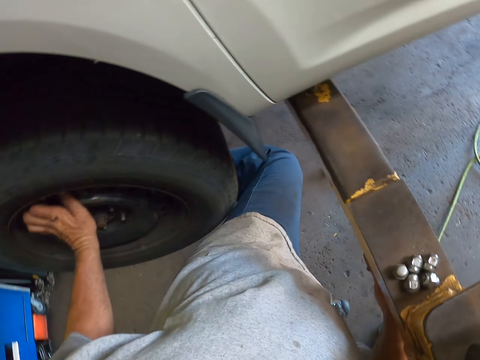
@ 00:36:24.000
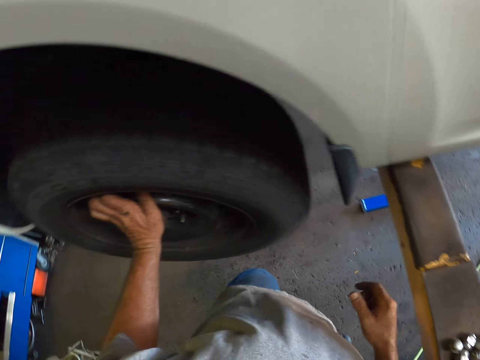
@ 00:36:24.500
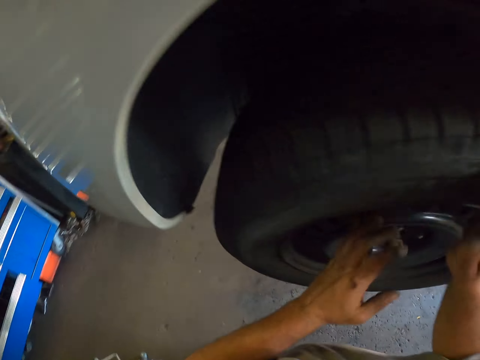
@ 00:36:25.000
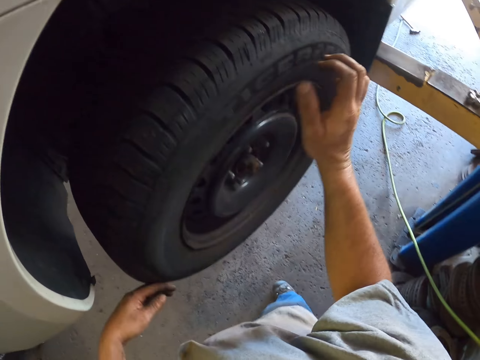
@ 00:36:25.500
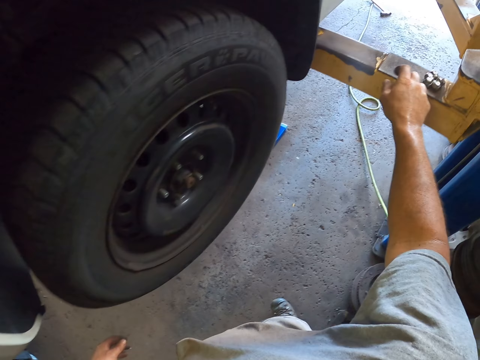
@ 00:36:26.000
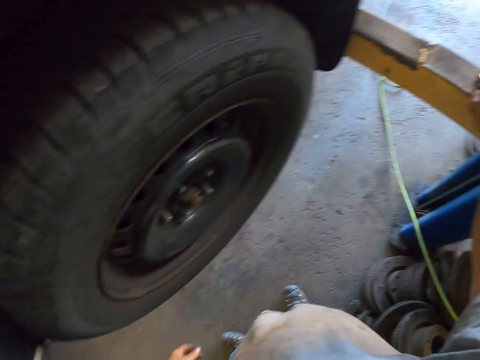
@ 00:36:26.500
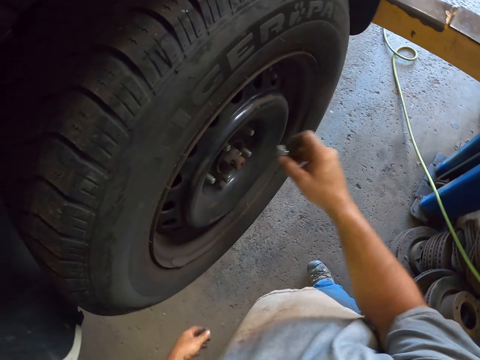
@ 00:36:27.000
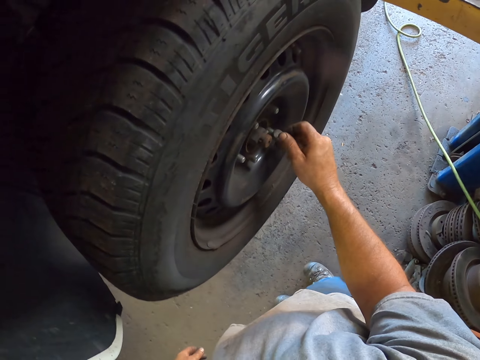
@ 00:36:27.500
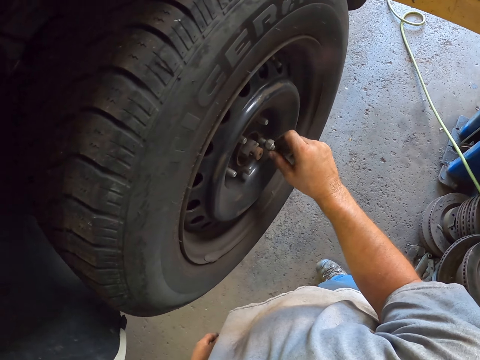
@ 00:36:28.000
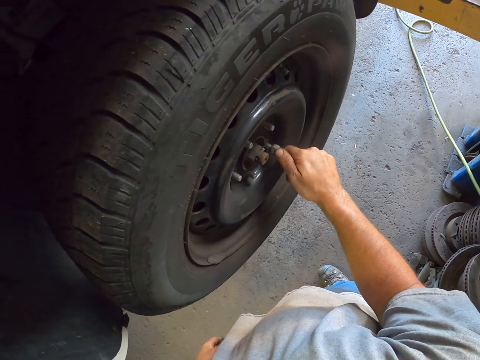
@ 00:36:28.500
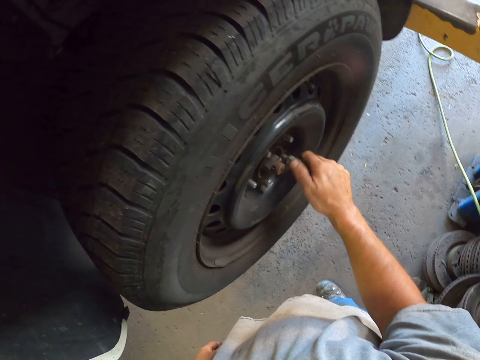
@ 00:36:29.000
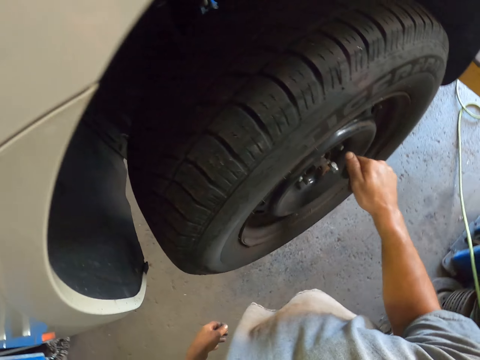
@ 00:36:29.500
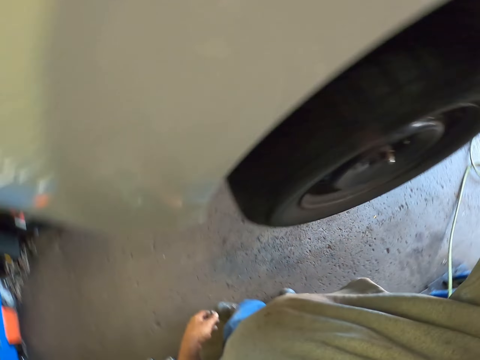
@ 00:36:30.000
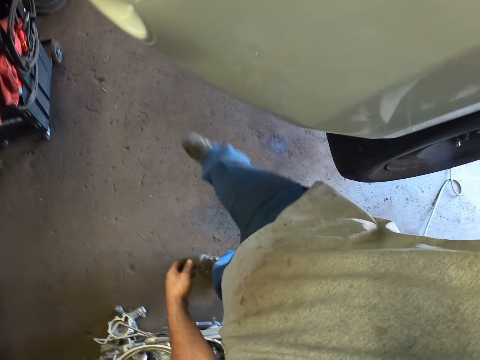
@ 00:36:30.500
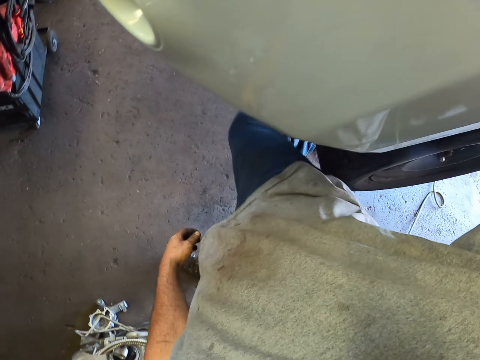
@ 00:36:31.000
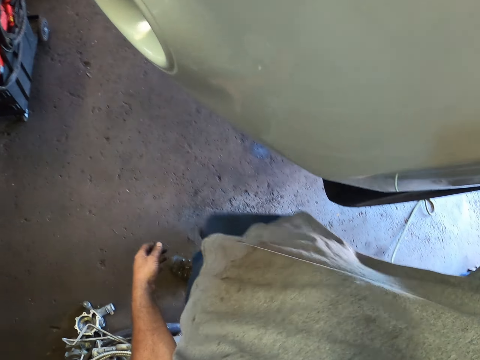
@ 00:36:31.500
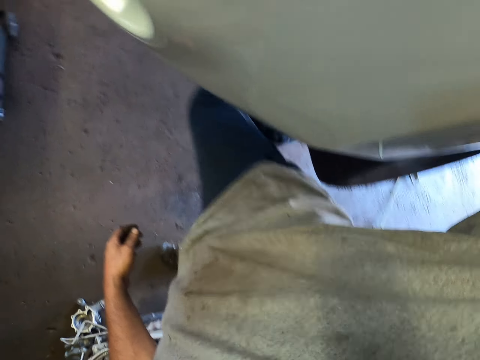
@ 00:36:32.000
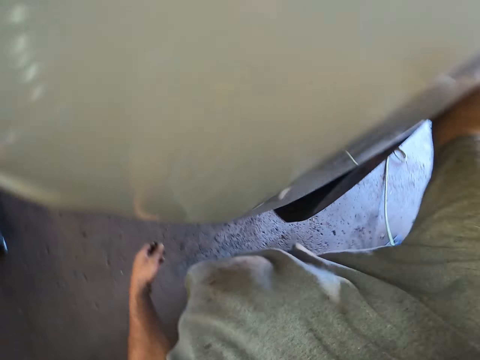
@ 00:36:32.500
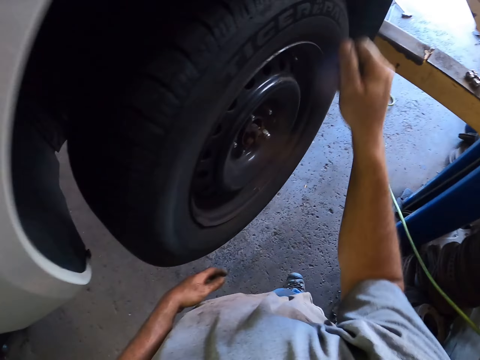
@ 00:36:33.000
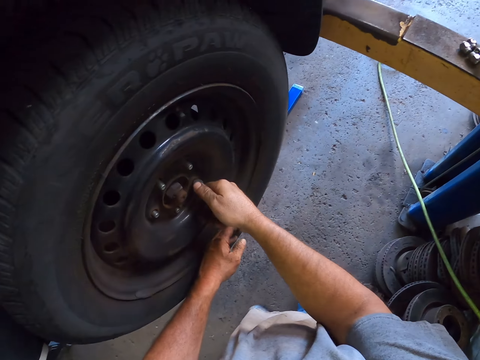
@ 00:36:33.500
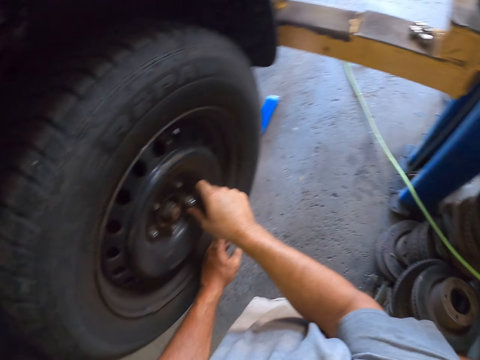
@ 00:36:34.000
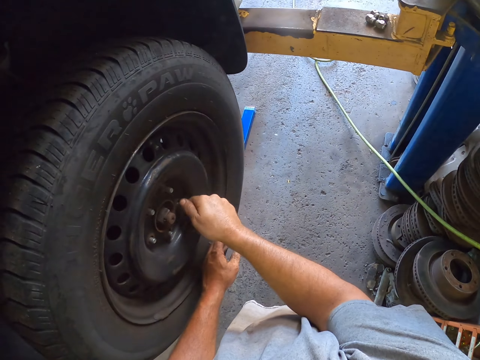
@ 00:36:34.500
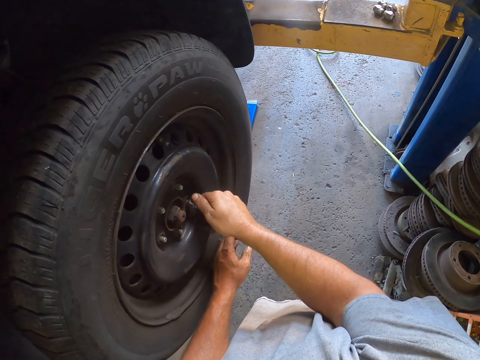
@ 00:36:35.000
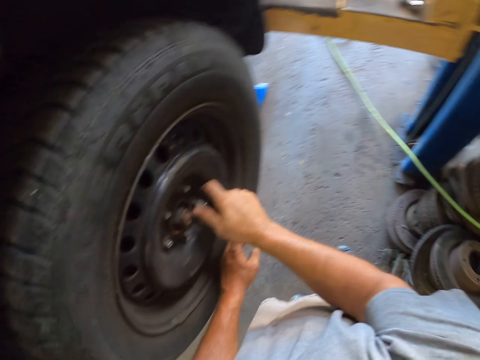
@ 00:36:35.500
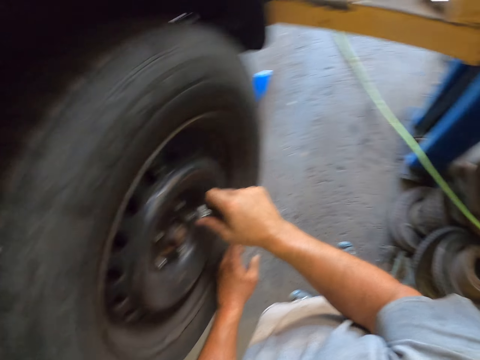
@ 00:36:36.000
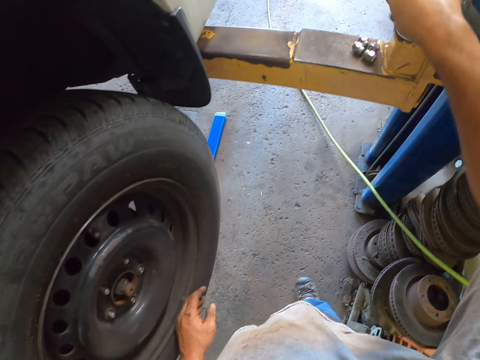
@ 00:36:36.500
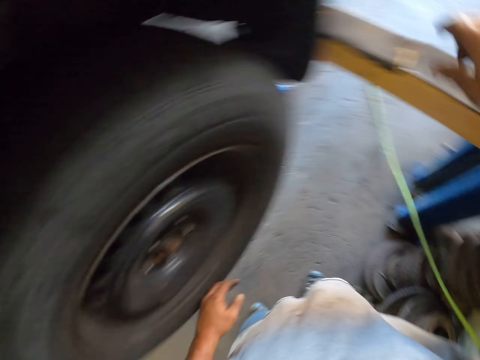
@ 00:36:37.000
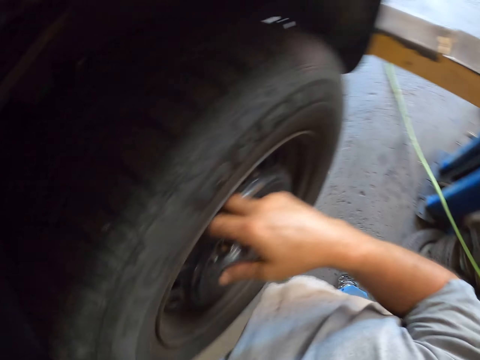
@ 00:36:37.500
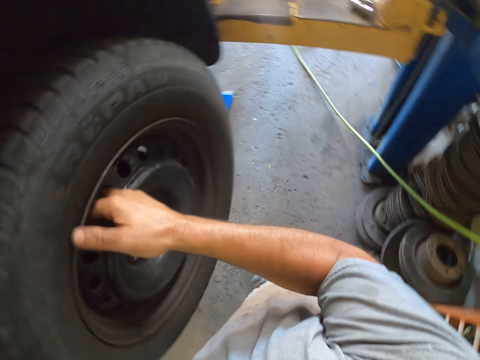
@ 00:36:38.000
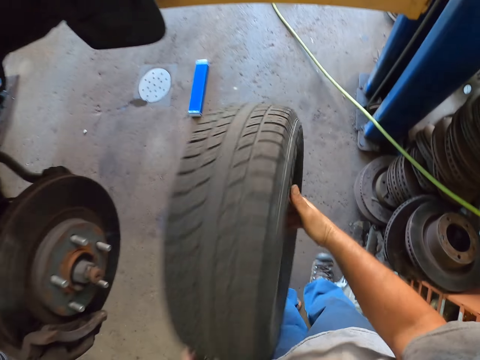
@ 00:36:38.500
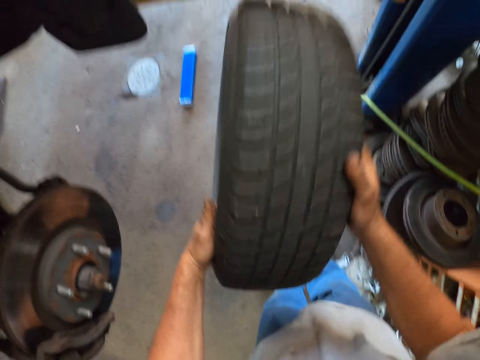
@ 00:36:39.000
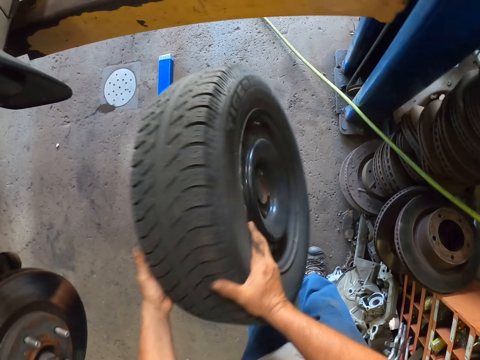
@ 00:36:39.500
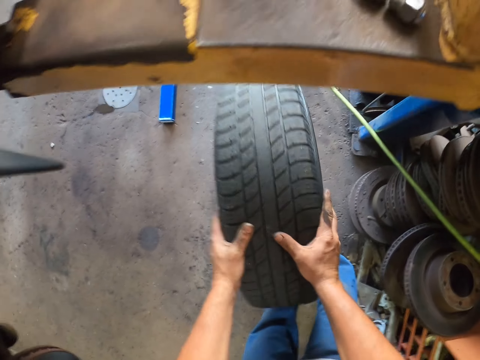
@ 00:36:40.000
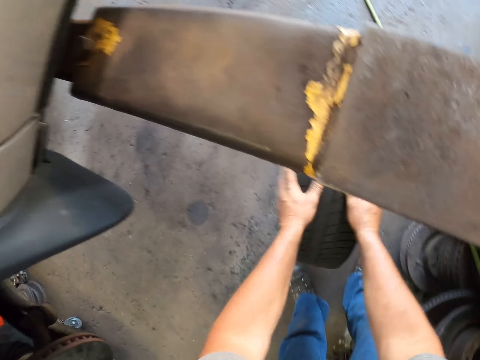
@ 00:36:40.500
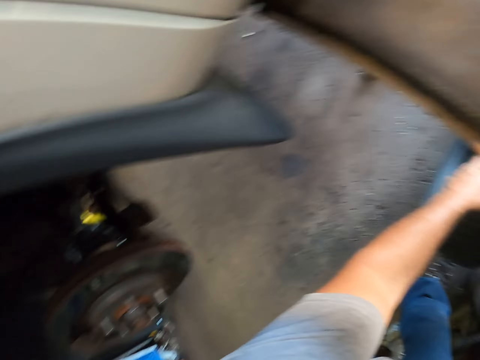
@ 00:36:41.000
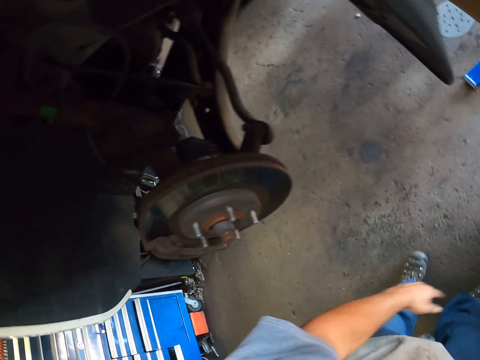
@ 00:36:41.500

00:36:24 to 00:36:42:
The camera wearer hits the wheel with his leg. He picks up a nut from the car lift. He locks the wheel with the nut. He pushes the tyre with his foot and hits the wheel with his leg. He removes the nut from the wheel. He places the nut on the car lift. He removes the wheel from the car. He hits the wheel on the floor. He puts the tyre down.

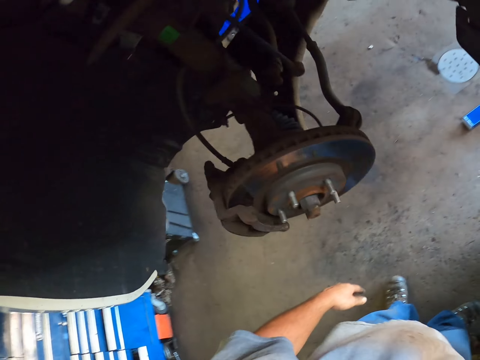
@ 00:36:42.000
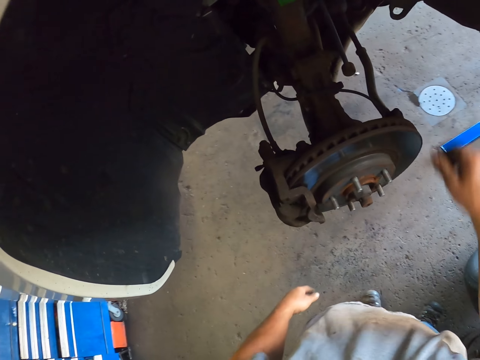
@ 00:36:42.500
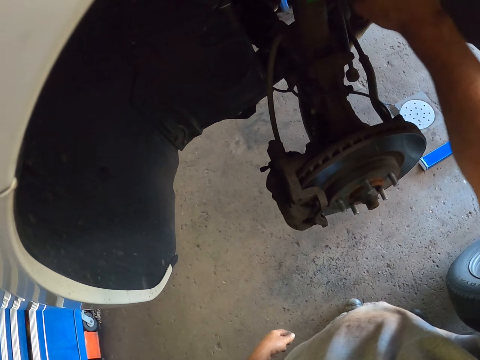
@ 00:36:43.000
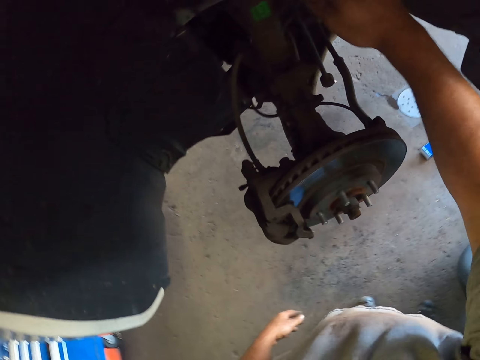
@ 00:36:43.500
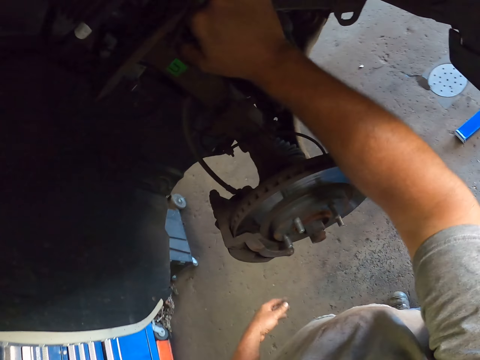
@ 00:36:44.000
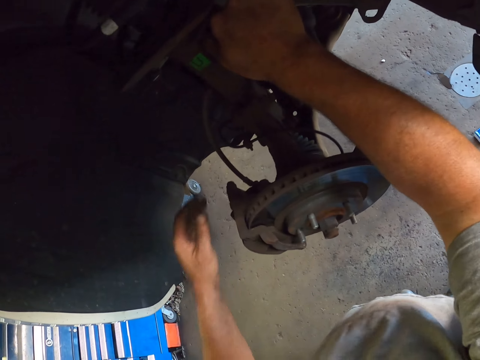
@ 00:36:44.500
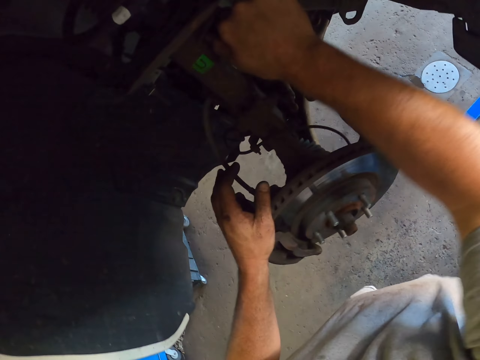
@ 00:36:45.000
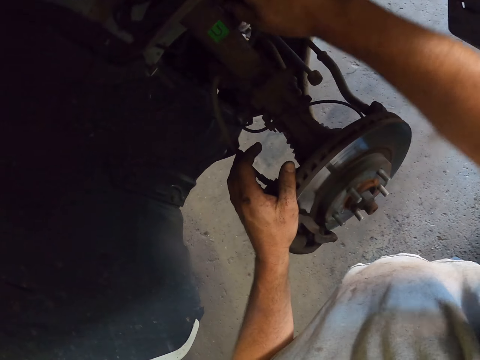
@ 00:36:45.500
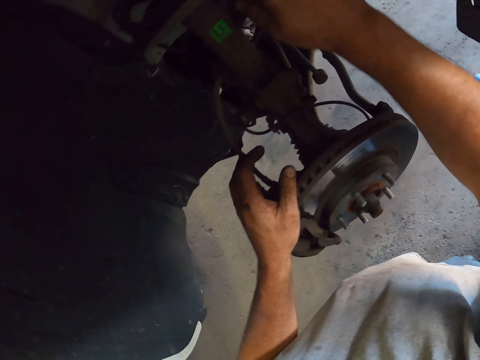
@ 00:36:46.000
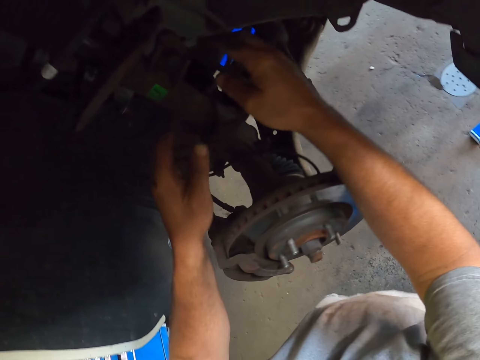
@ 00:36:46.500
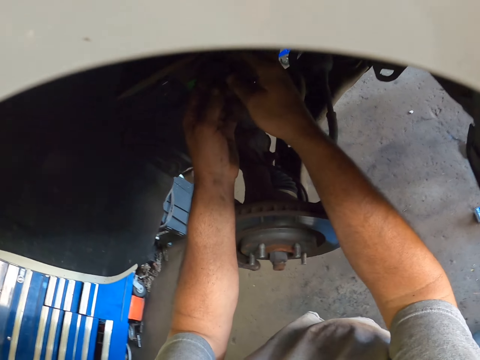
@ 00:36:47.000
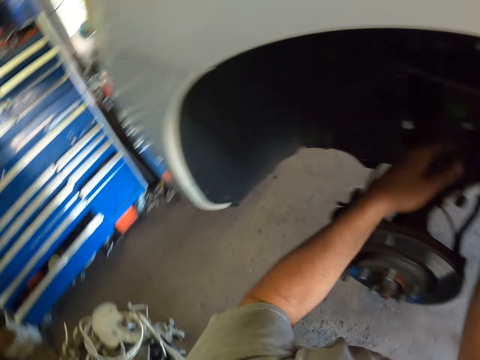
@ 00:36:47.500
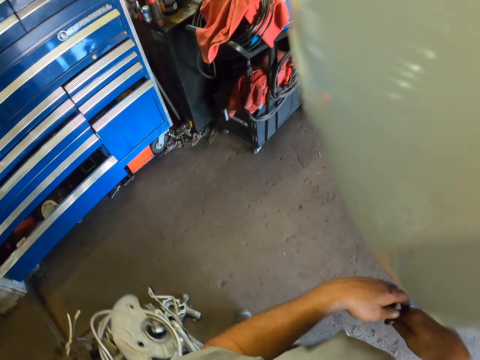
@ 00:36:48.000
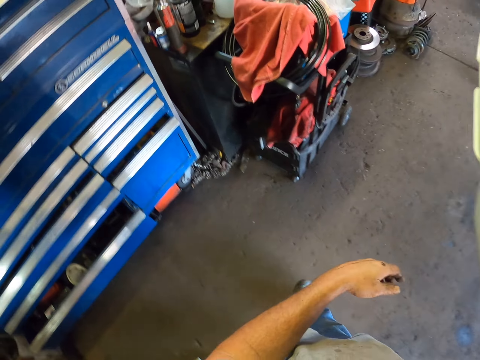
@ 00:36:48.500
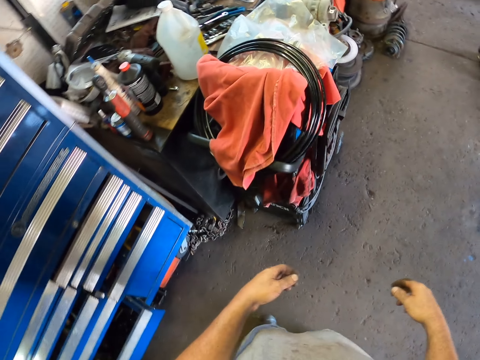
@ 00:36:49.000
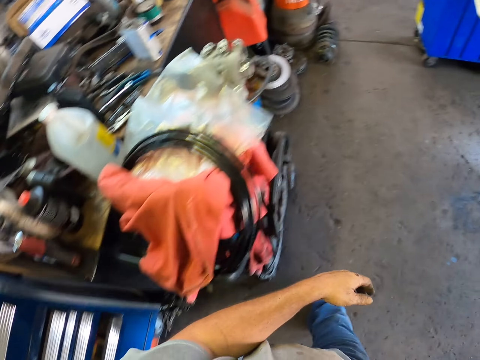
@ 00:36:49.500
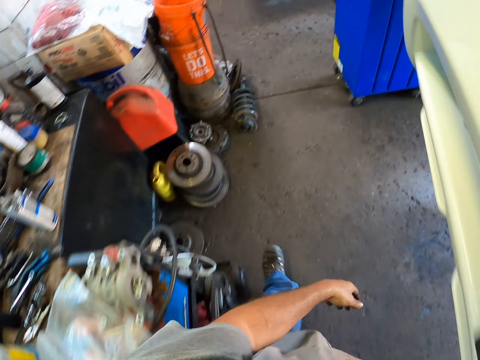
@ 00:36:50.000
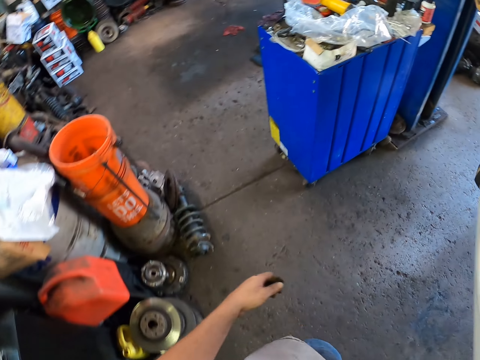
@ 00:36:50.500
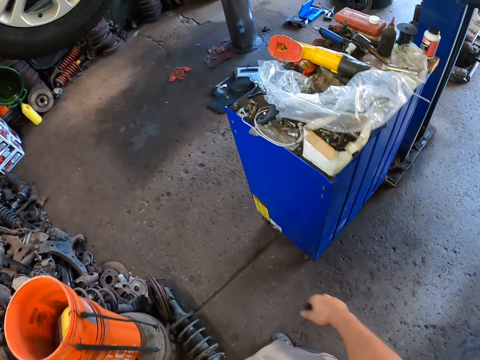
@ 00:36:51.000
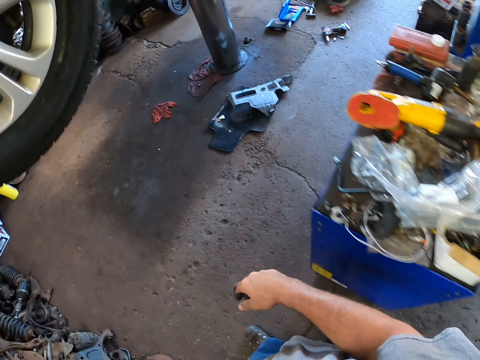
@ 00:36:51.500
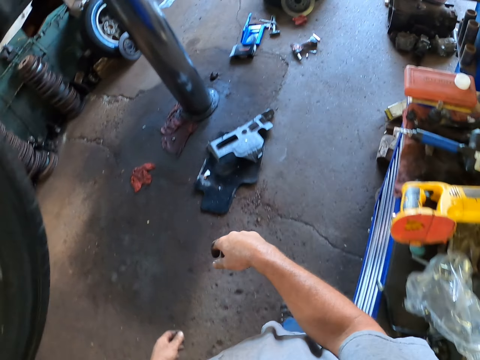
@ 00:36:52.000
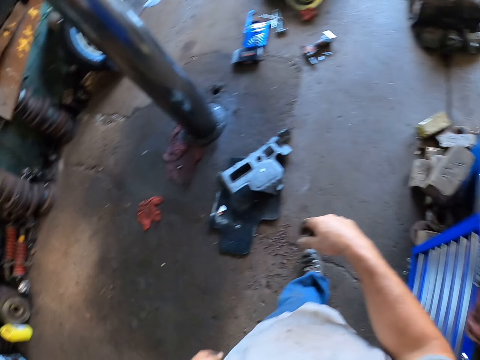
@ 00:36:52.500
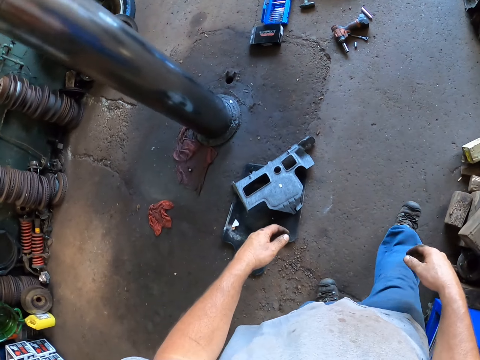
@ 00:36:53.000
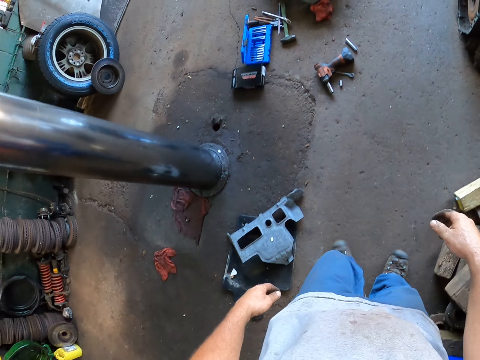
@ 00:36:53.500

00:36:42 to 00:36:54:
The camera wearer pulls the metal under the car. They walk around the garage.
